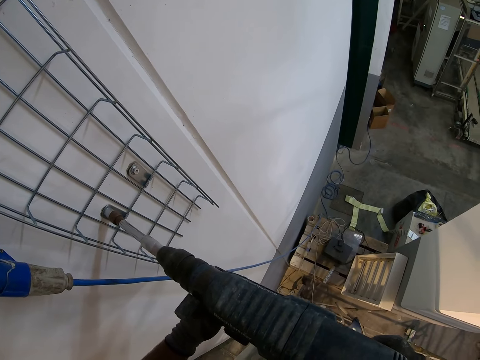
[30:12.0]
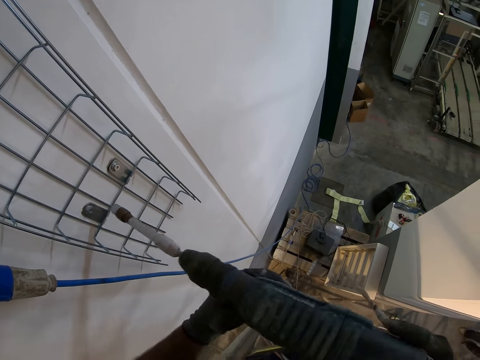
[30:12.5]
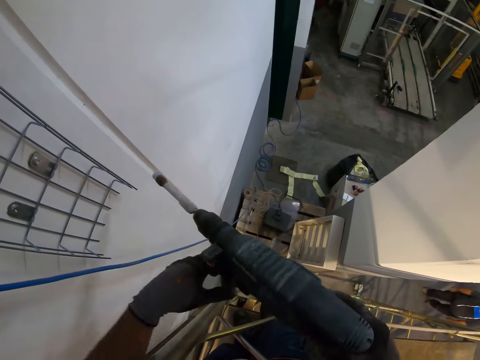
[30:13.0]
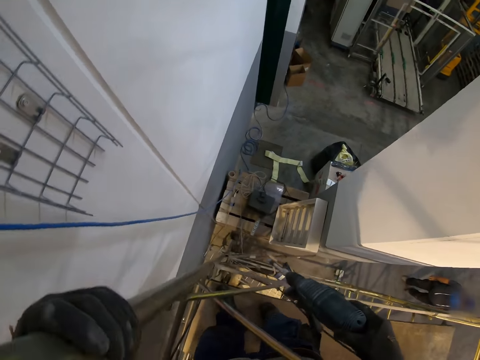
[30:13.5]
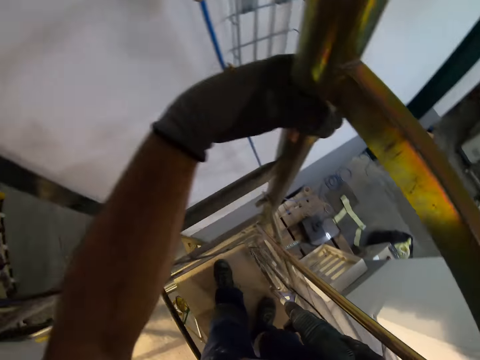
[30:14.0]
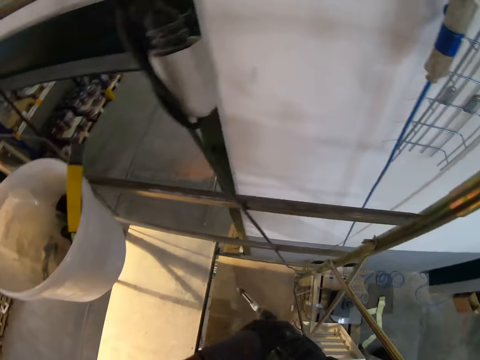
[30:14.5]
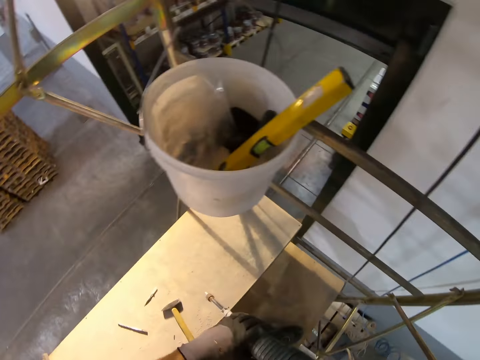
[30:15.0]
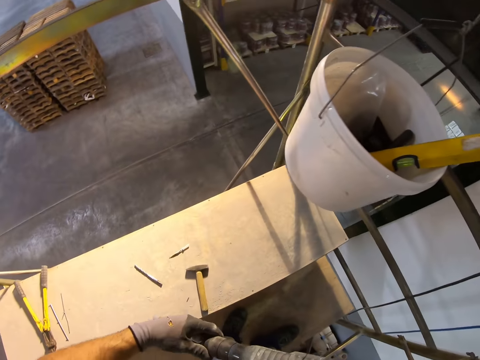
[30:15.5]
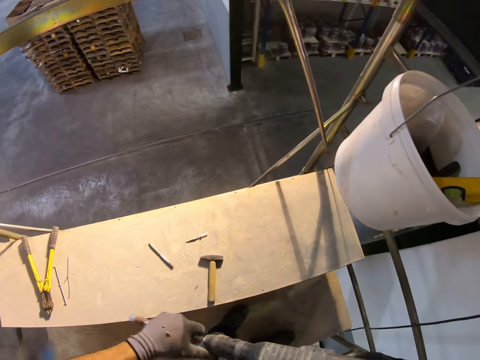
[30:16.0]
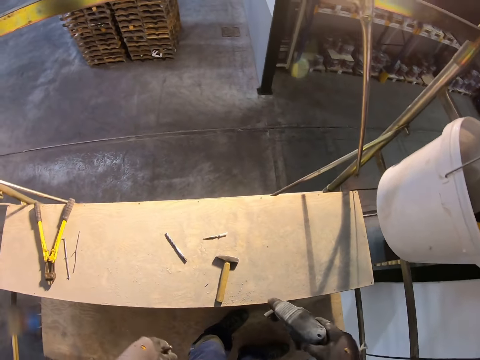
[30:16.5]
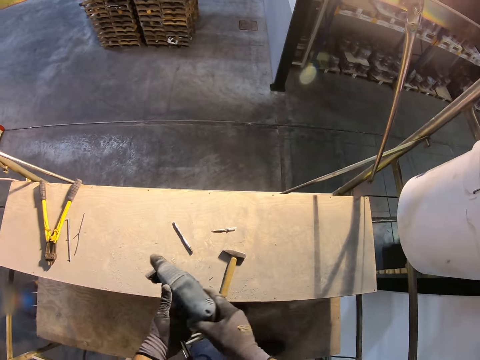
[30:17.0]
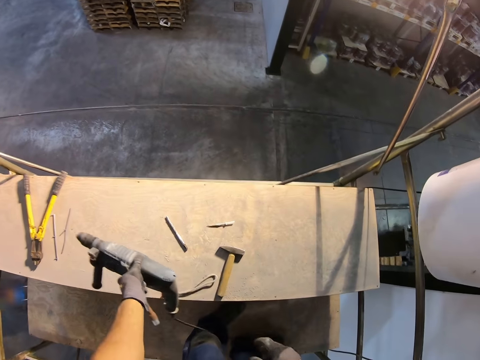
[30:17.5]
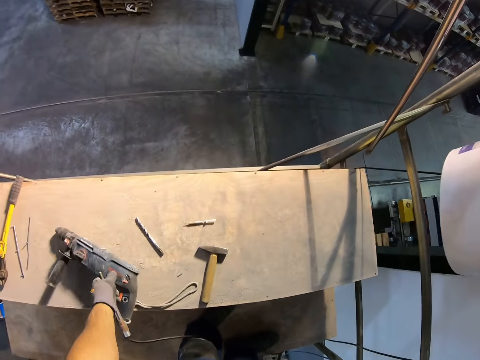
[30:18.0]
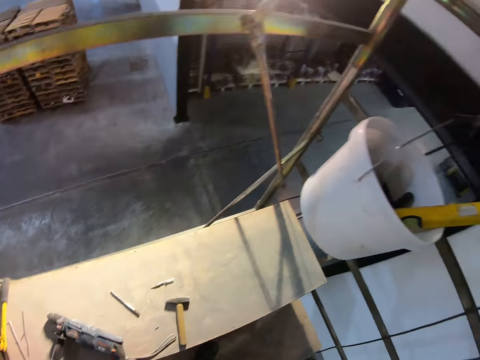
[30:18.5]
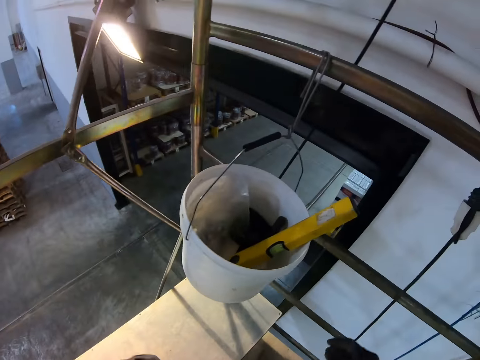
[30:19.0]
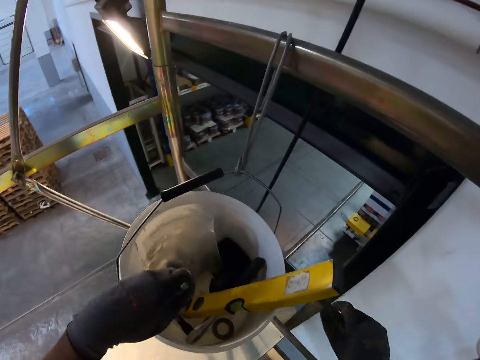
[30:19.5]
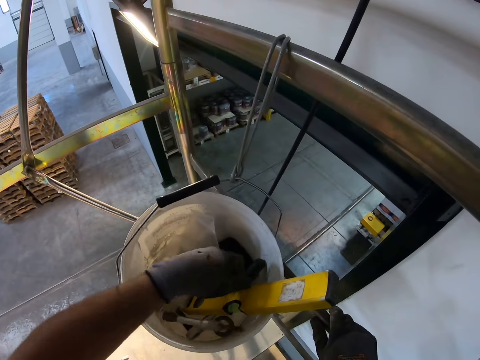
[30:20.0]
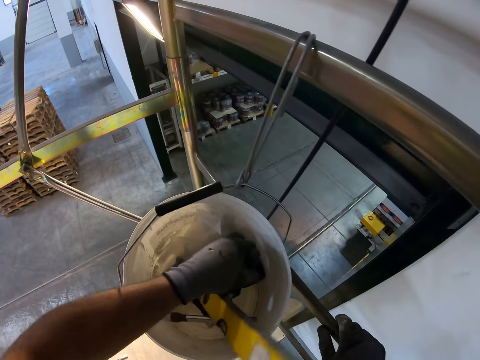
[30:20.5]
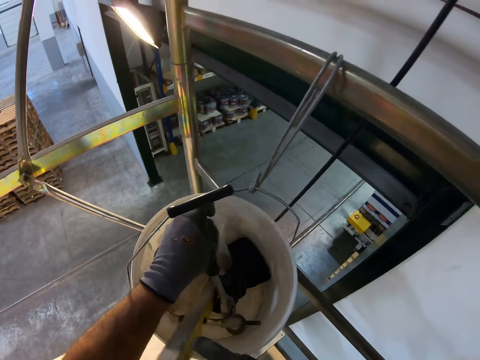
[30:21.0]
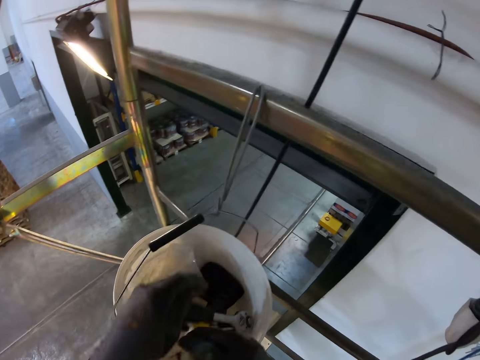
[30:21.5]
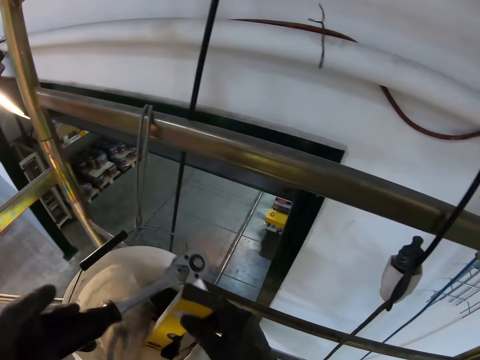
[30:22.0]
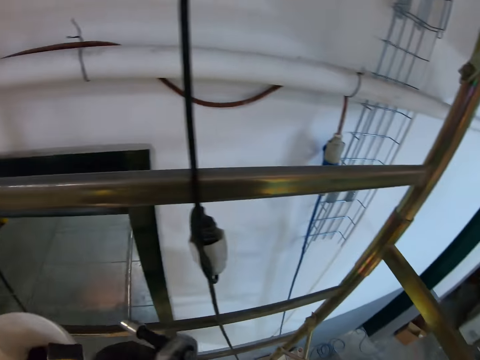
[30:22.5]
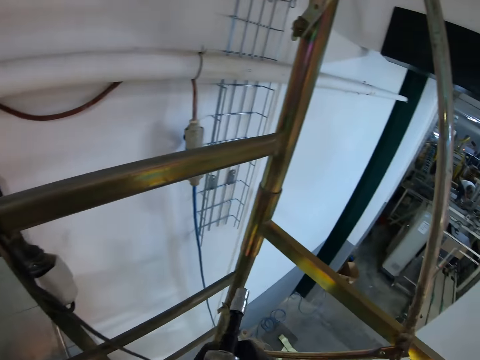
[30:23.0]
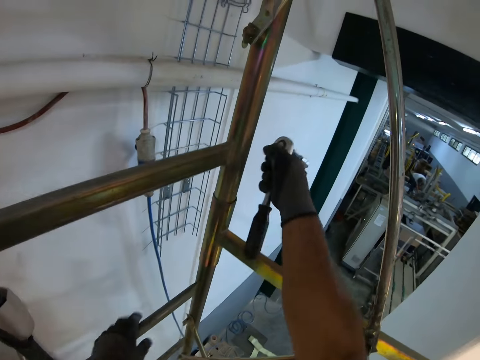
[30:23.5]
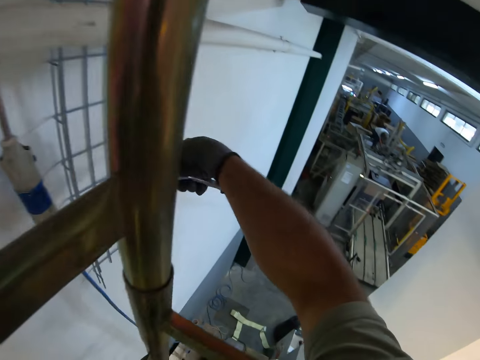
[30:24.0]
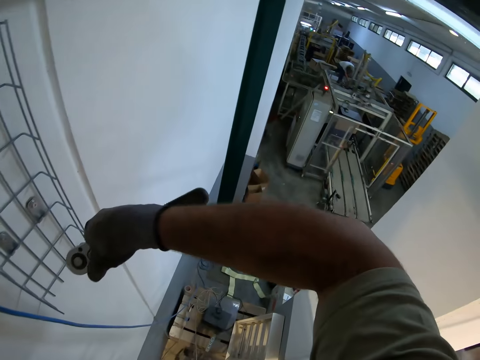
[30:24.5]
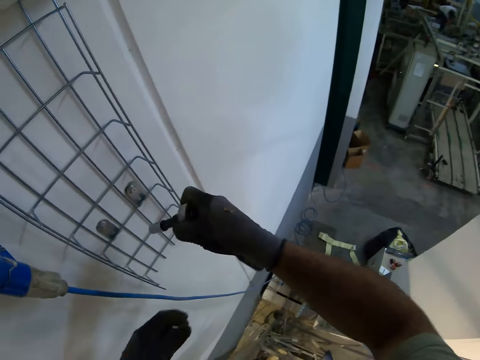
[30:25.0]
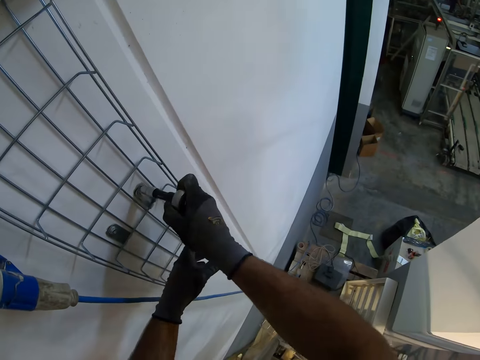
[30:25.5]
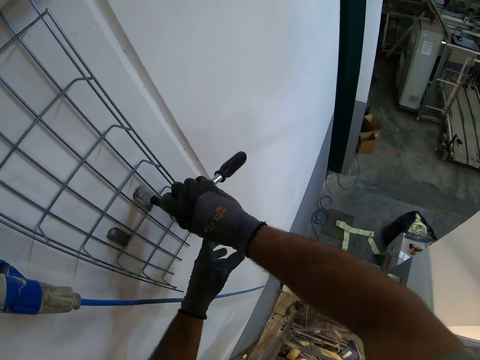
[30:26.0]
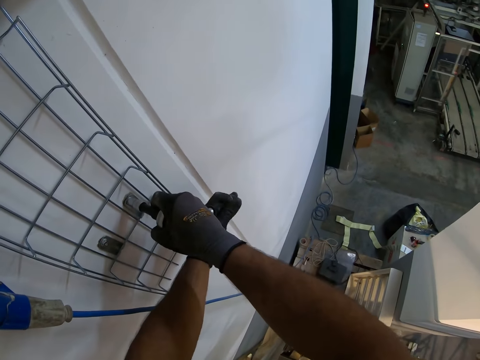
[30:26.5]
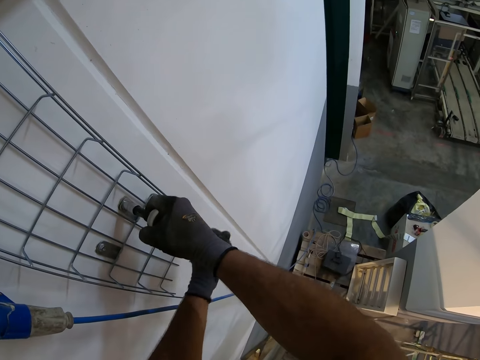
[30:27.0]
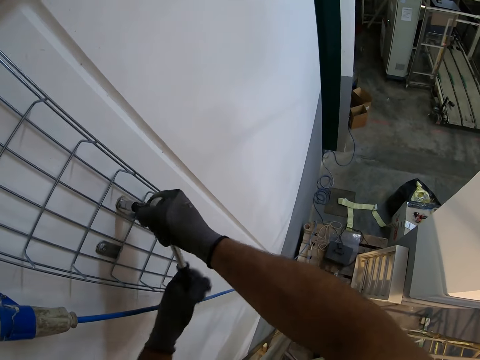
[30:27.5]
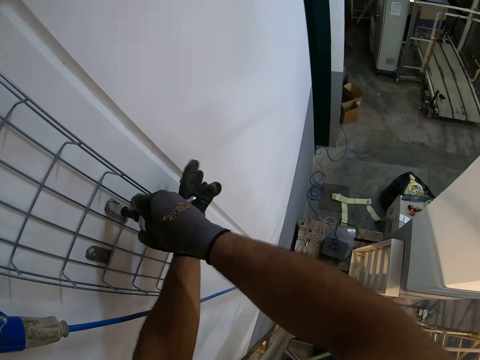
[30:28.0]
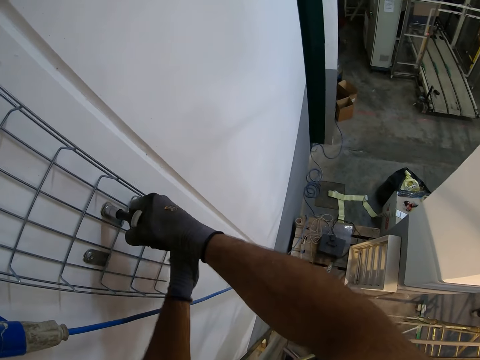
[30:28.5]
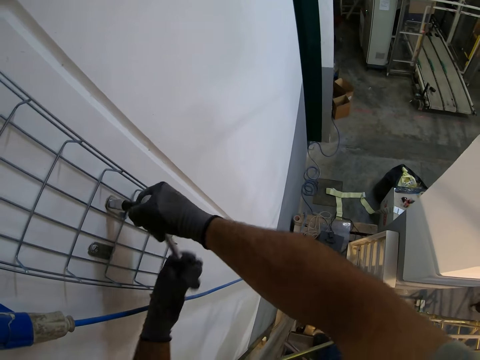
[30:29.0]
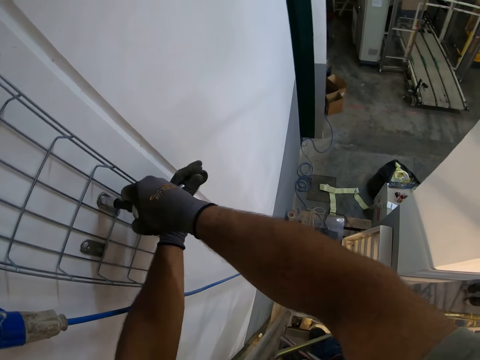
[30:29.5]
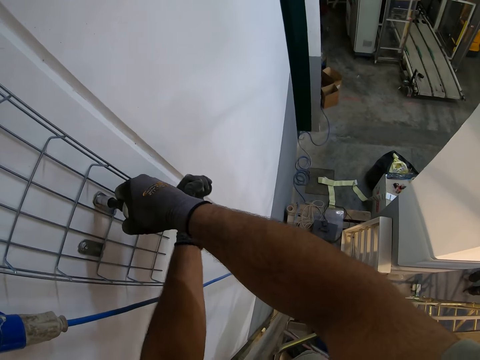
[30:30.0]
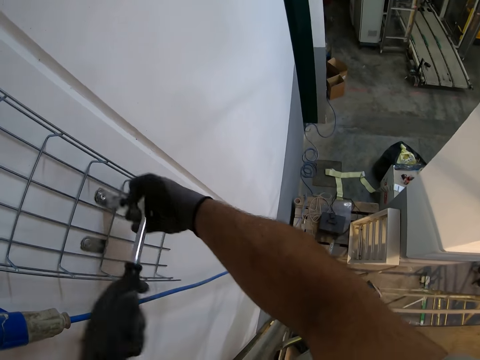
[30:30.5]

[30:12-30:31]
The camera wearer looks around. They look around again. They detach the twist drill or drill bit from the drill. They place the drill on the board. They look around. They drop the drill bit into the bucket. They pick up a torque wrench or ratchet. They move around. They tighten the screw with the torque wrench.

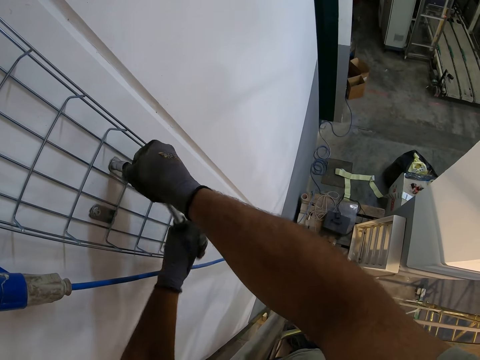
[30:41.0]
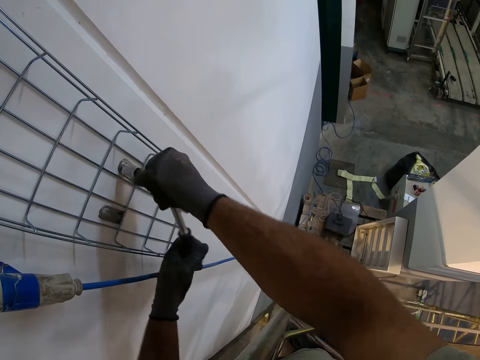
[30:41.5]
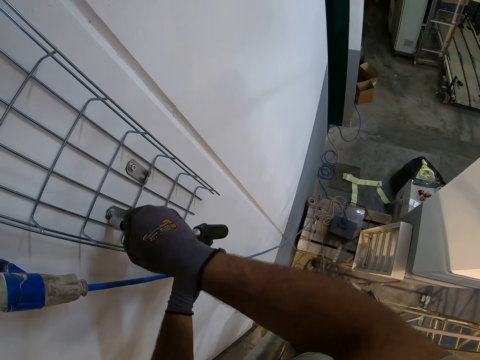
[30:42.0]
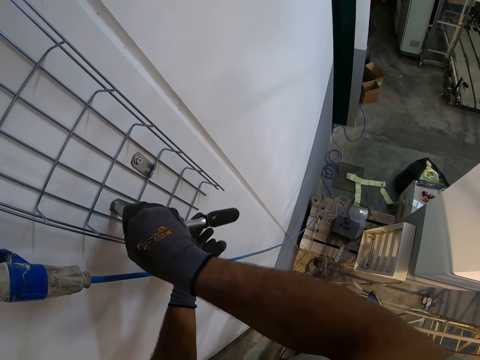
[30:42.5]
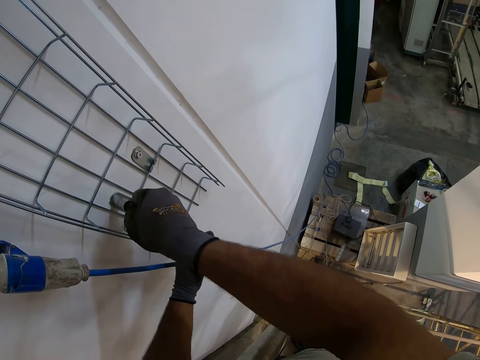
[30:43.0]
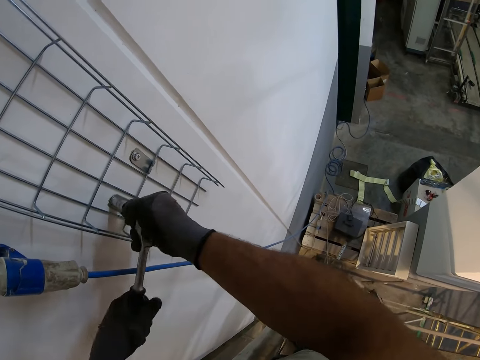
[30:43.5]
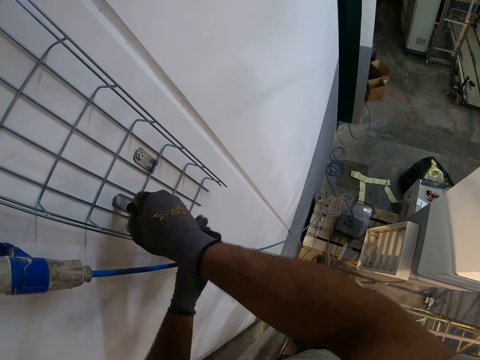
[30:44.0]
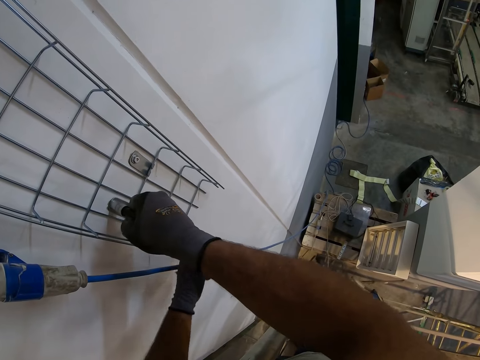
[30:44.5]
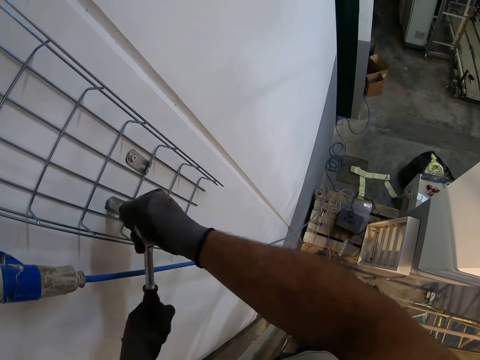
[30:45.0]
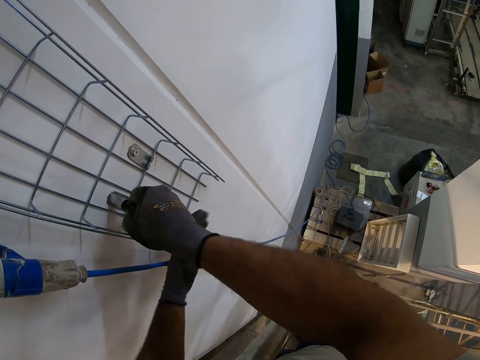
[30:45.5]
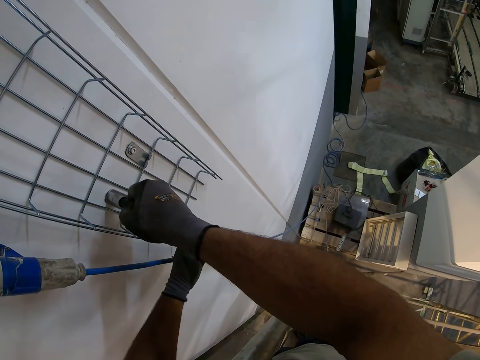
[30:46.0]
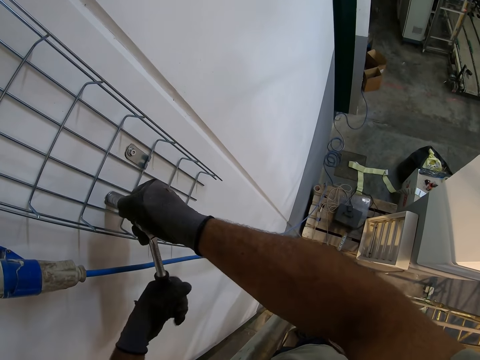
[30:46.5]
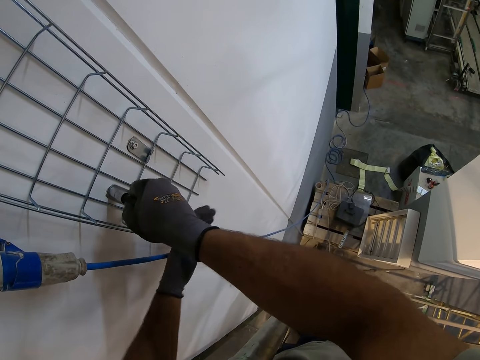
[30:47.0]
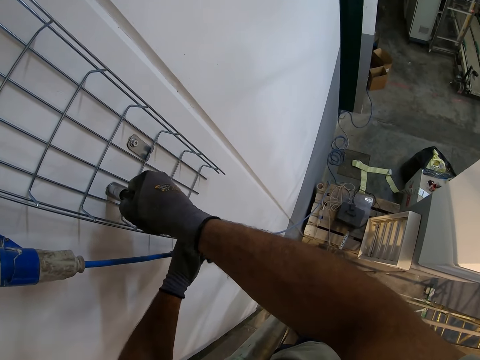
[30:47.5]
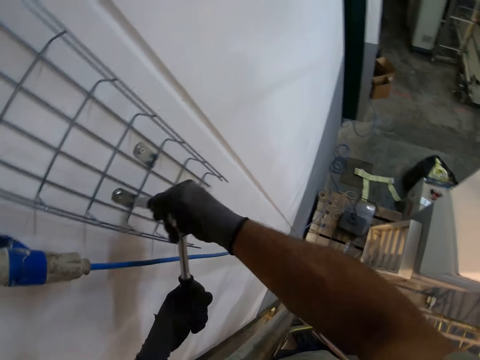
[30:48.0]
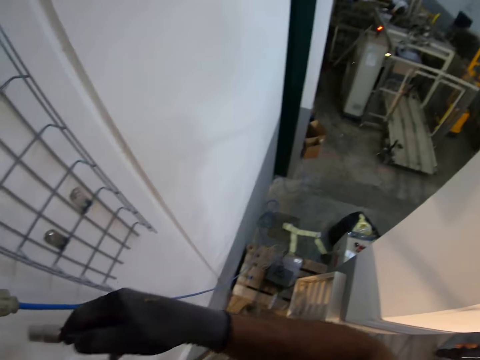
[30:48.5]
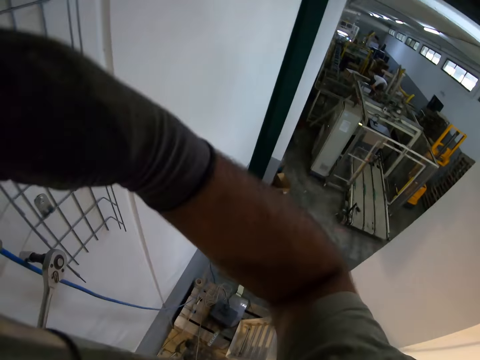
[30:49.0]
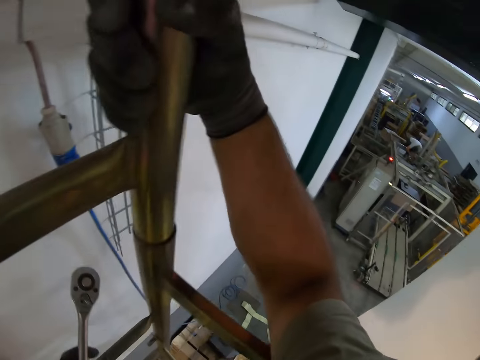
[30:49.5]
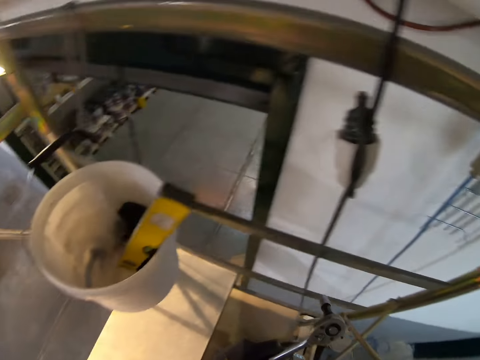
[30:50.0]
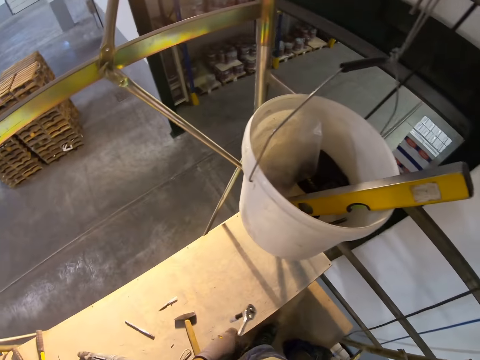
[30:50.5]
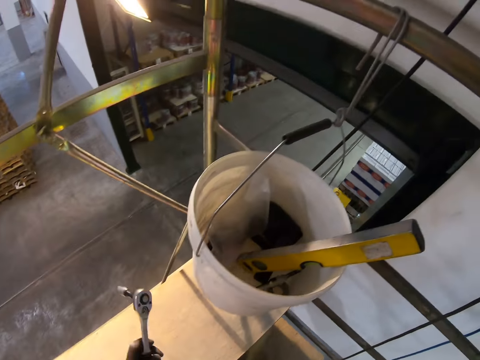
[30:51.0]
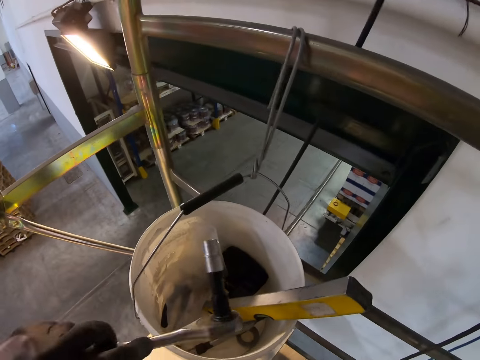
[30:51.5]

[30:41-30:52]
The camera wearer tightens the other bolt. They look around.
